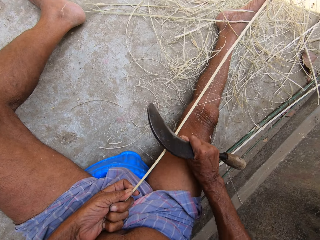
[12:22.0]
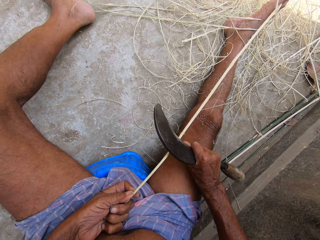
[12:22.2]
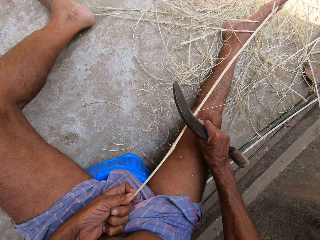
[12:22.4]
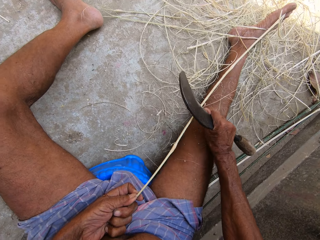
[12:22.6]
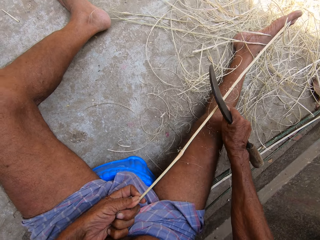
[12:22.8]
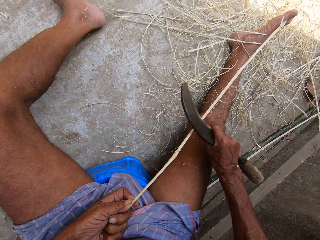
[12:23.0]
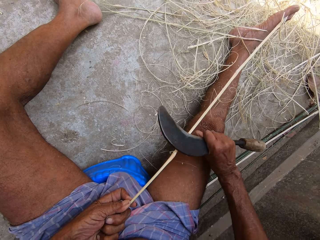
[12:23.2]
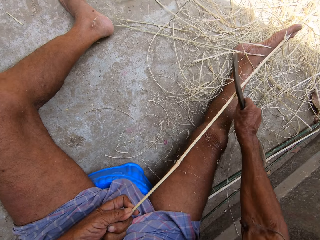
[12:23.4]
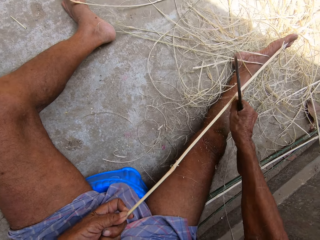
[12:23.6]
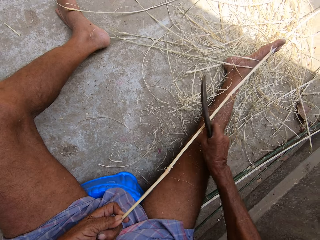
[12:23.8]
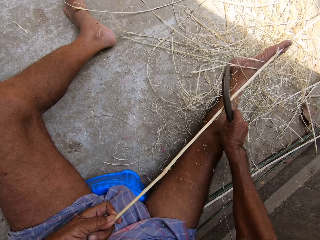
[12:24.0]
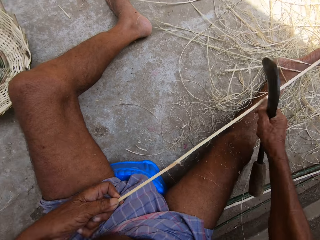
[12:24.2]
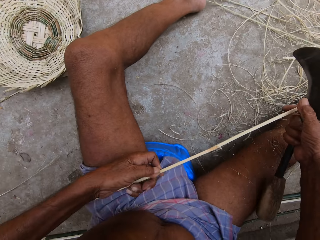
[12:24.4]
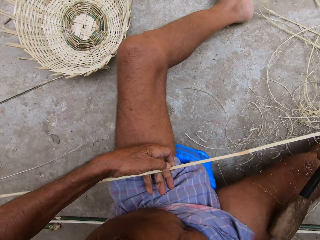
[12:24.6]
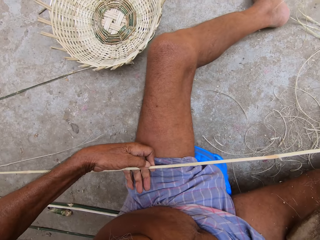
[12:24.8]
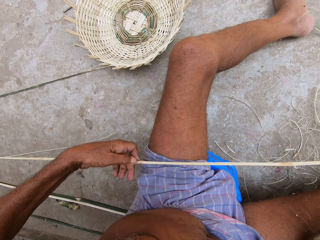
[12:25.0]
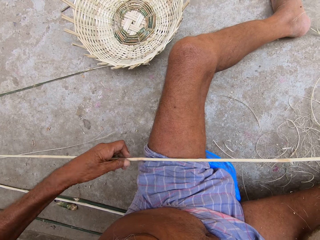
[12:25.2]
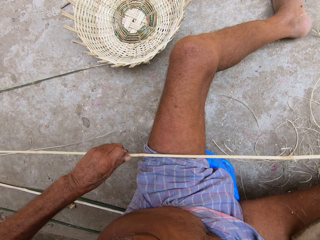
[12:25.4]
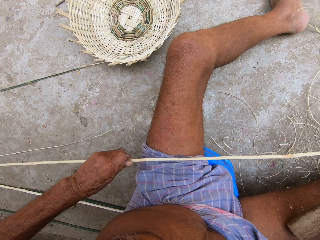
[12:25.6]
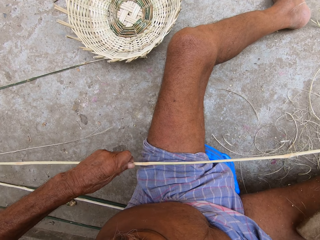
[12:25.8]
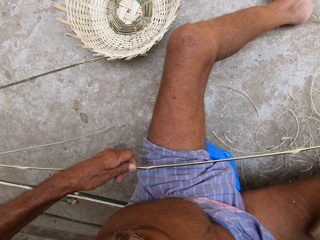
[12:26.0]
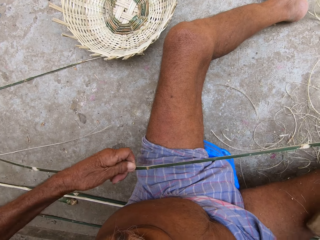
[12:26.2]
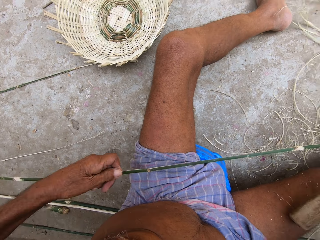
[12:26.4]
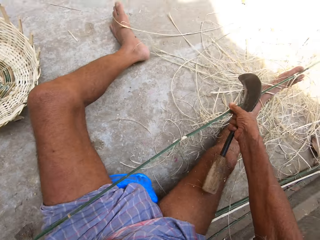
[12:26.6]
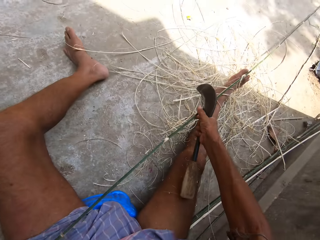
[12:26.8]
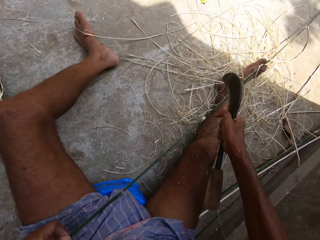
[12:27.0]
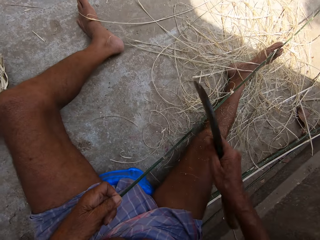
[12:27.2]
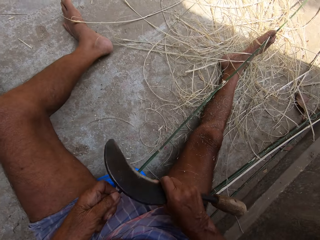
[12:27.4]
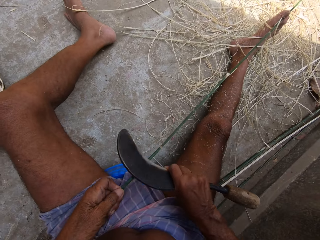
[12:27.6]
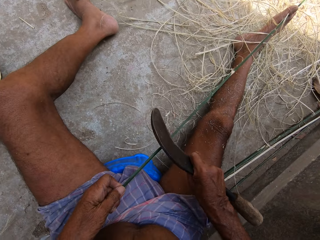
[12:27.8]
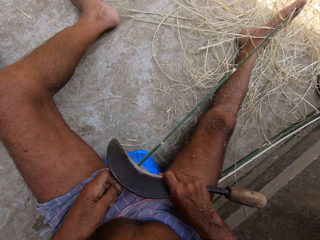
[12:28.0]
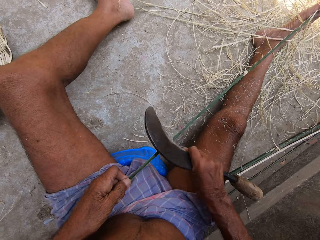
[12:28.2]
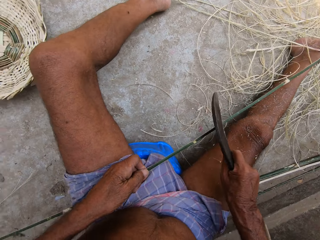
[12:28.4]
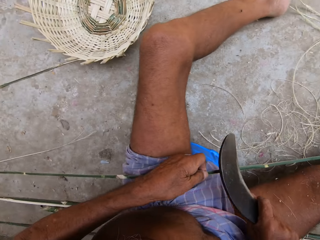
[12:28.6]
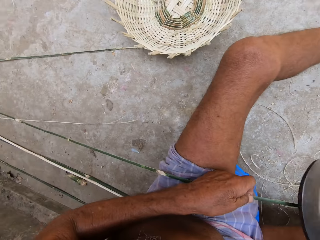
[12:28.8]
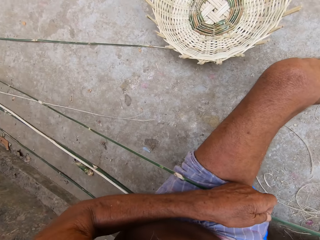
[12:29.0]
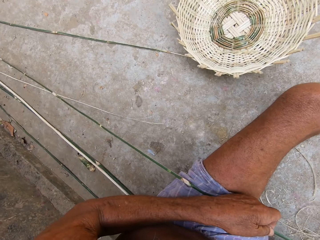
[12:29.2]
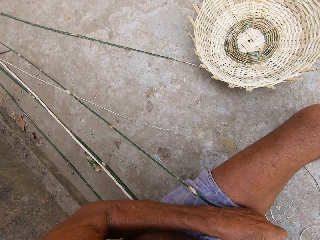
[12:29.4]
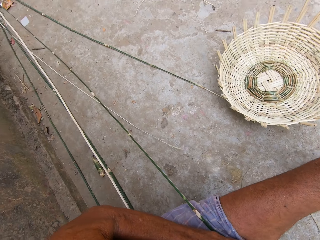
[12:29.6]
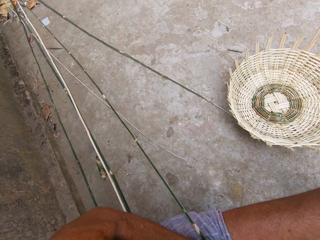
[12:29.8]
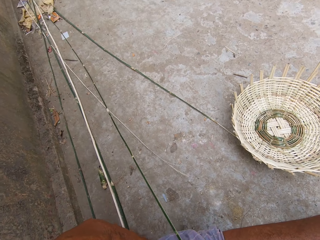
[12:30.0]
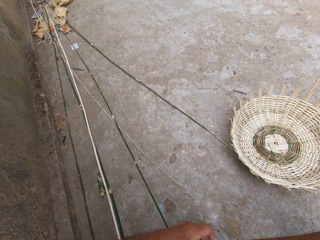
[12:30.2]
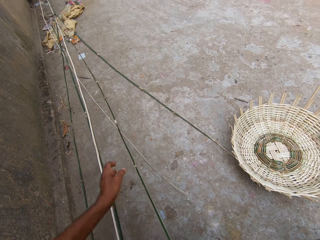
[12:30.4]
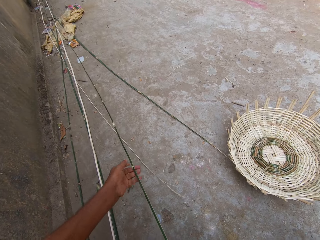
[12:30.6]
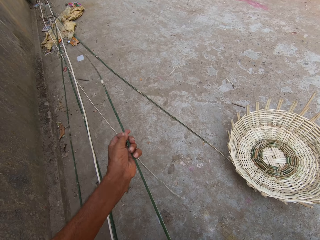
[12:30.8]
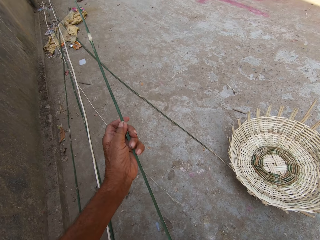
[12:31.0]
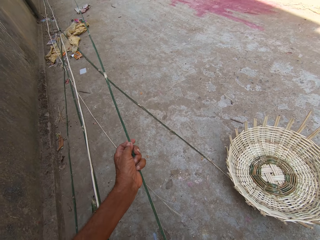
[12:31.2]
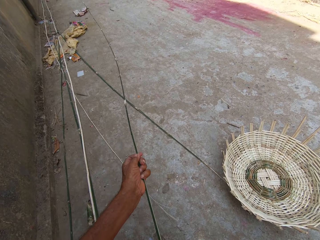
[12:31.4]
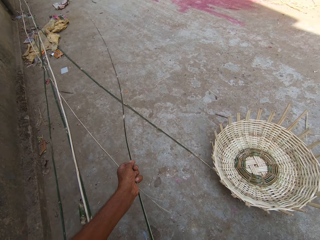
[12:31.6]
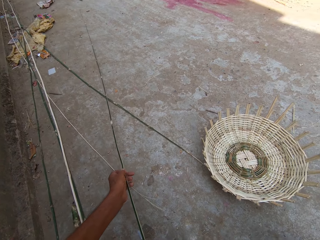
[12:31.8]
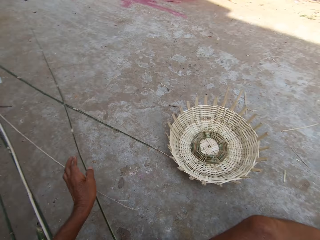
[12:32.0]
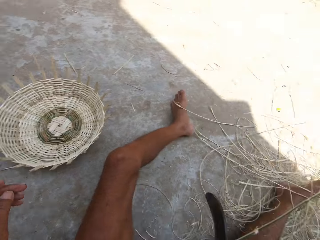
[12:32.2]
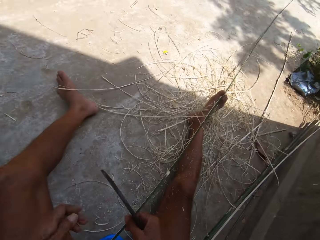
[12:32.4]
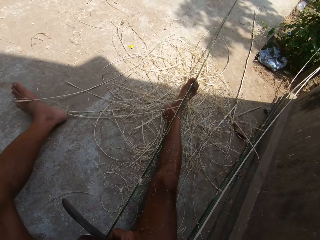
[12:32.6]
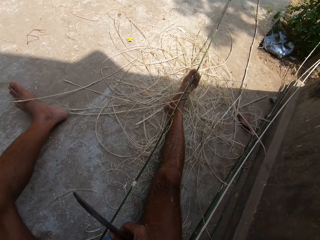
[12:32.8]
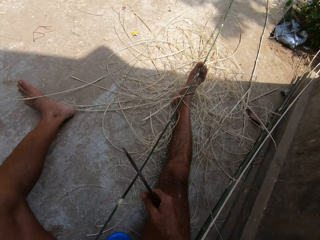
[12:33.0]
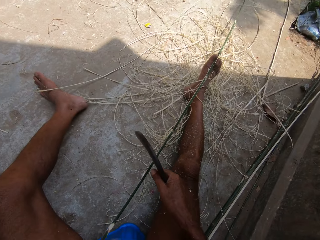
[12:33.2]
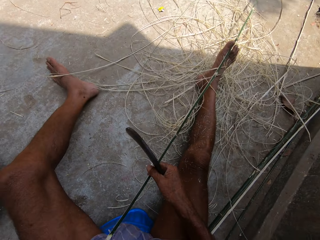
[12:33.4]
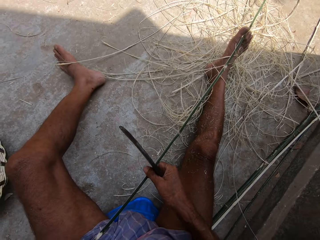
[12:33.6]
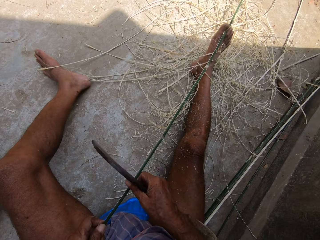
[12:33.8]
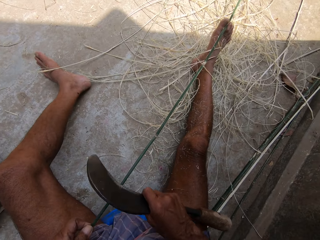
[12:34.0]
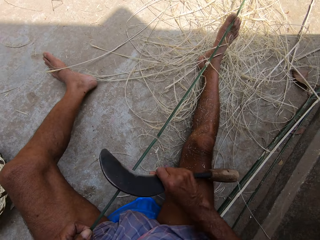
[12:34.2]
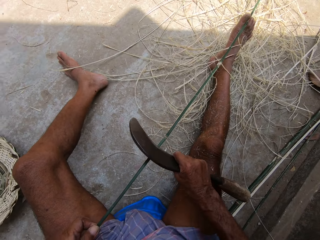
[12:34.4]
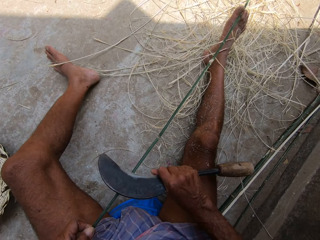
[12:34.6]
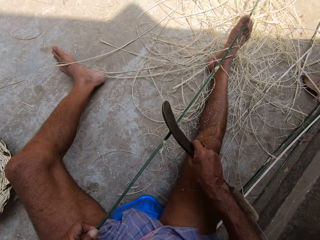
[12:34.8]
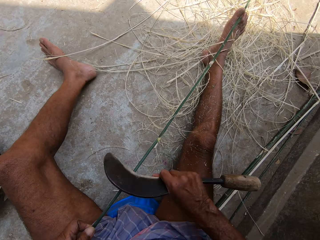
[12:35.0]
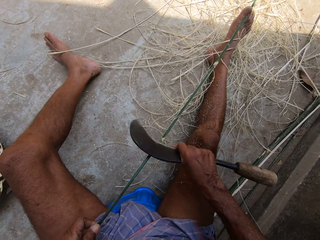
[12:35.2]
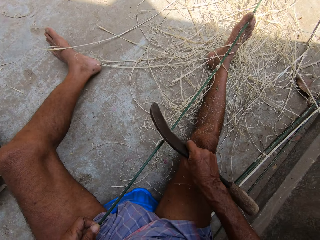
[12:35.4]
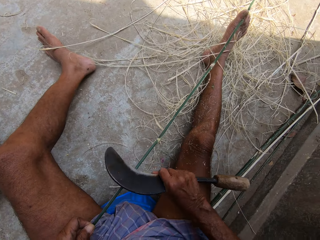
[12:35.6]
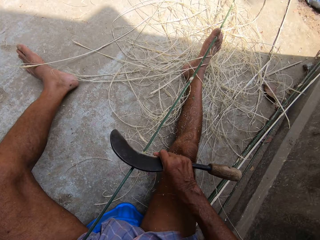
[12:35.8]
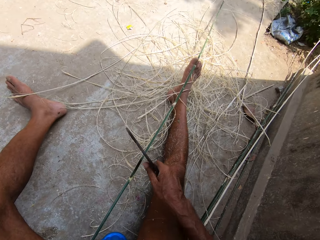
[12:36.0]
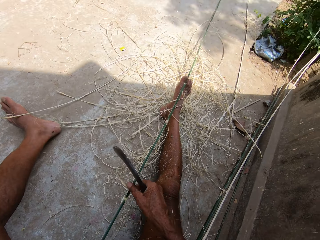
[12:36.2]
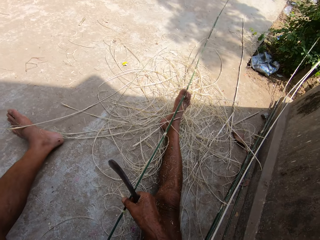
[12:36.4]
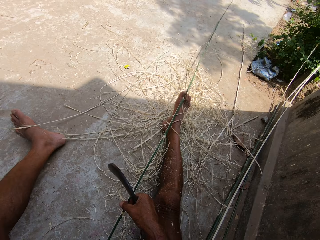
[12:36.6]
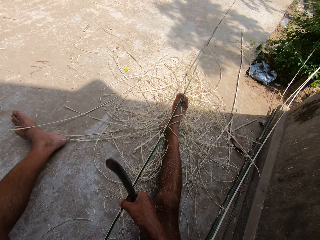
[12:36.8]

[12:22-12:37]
The camera wearer pulls the stick with his left hand. He peels the stick with a blade. He peels the stick with the blade again. He looks around. He adjusts the bamboo stick with his left hand. He holds the stick with his left hand. He pulls the bamboo stick with his left hand. He peels the bamboo stick with the sickle blade in his right hand. He holds the stick with his left hand.

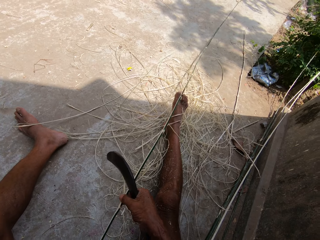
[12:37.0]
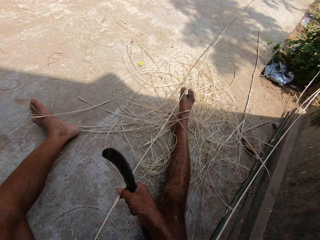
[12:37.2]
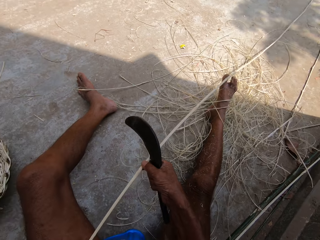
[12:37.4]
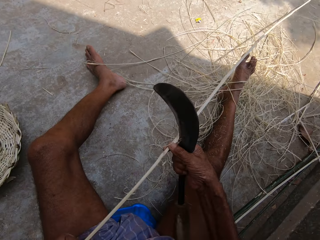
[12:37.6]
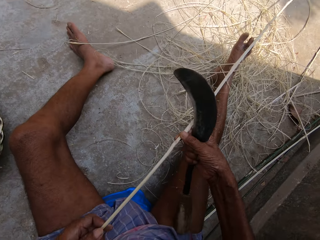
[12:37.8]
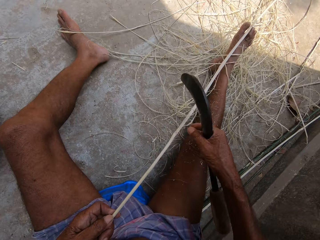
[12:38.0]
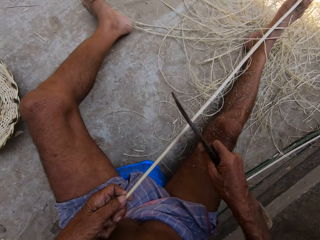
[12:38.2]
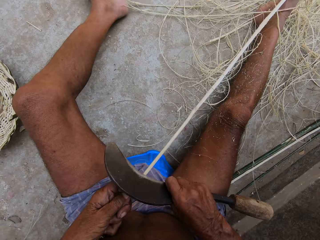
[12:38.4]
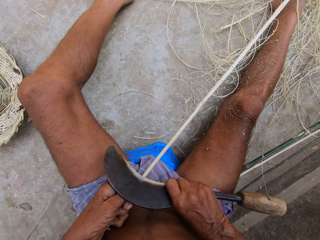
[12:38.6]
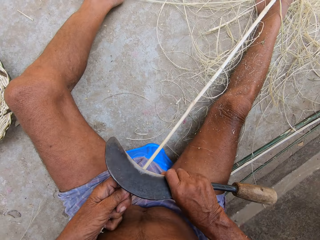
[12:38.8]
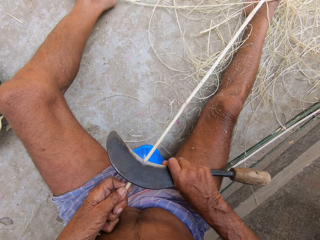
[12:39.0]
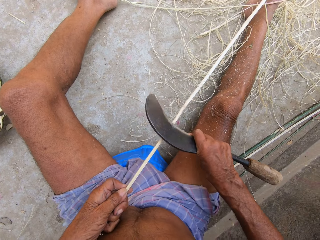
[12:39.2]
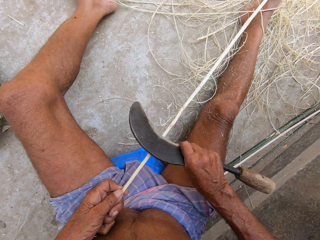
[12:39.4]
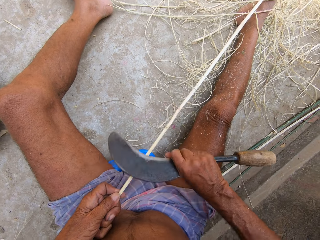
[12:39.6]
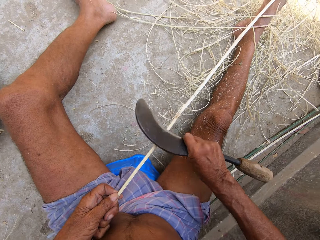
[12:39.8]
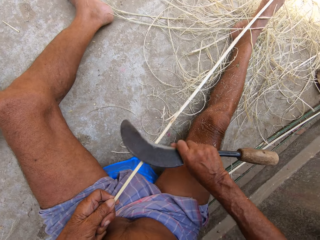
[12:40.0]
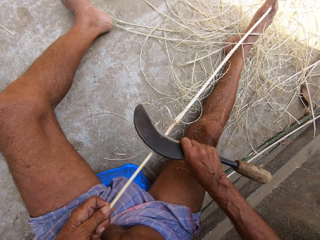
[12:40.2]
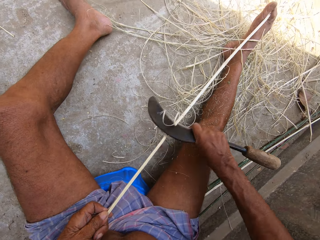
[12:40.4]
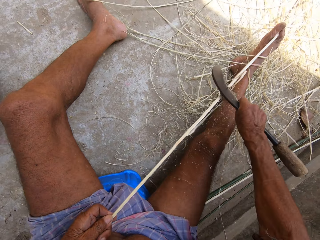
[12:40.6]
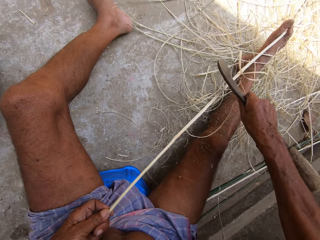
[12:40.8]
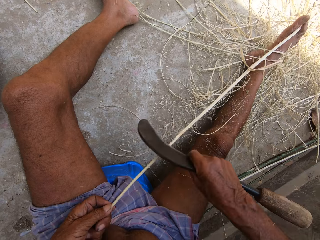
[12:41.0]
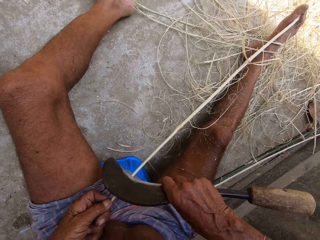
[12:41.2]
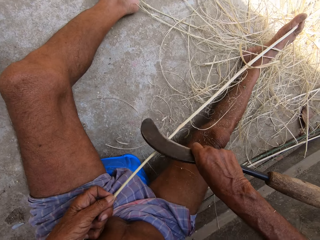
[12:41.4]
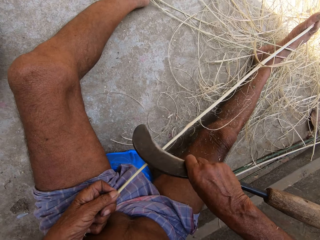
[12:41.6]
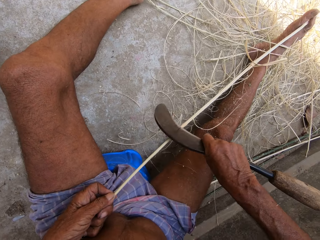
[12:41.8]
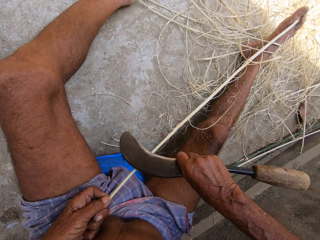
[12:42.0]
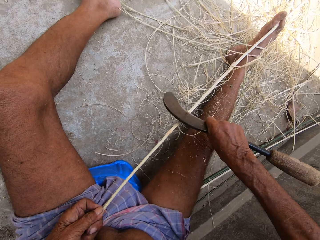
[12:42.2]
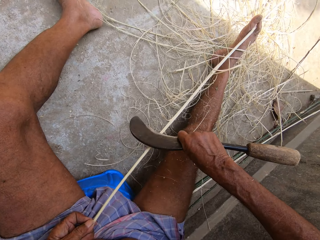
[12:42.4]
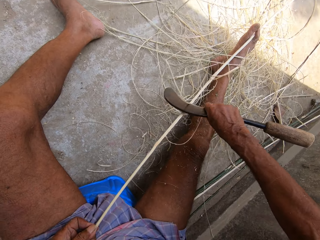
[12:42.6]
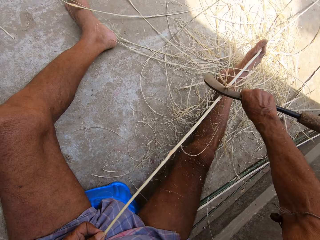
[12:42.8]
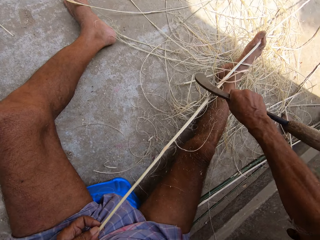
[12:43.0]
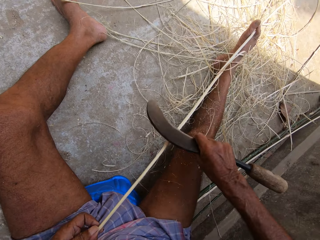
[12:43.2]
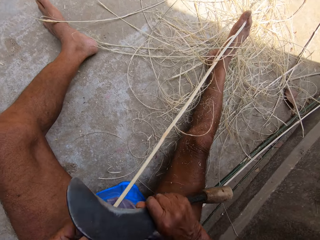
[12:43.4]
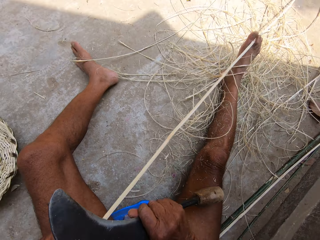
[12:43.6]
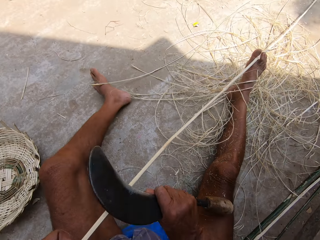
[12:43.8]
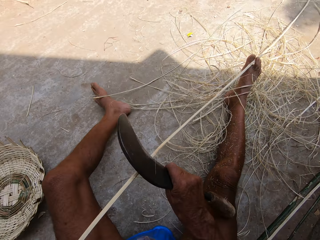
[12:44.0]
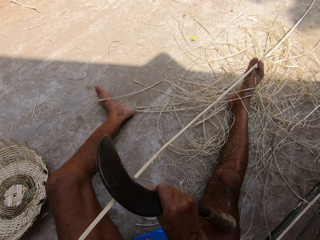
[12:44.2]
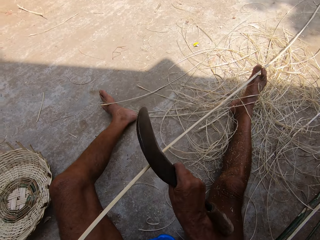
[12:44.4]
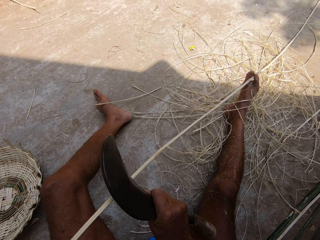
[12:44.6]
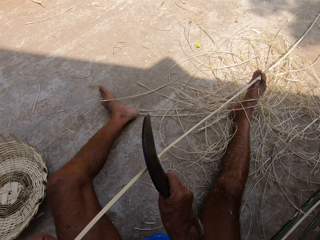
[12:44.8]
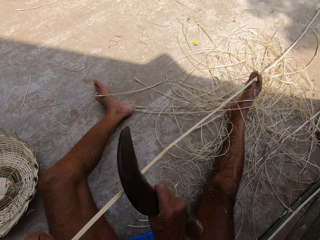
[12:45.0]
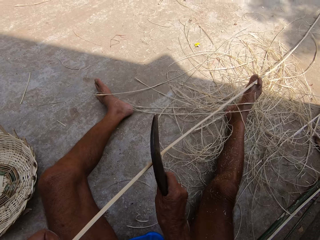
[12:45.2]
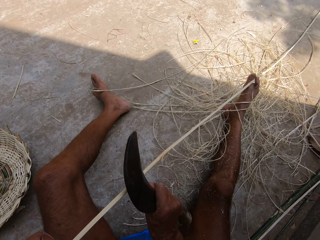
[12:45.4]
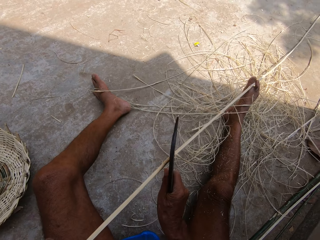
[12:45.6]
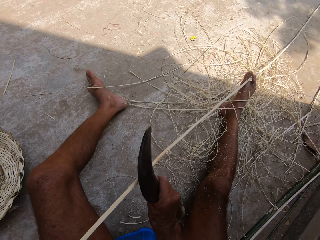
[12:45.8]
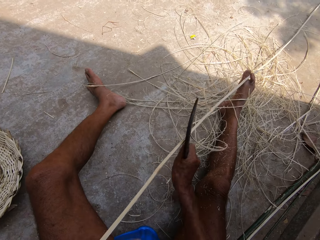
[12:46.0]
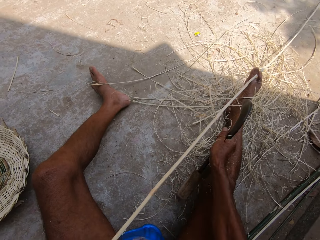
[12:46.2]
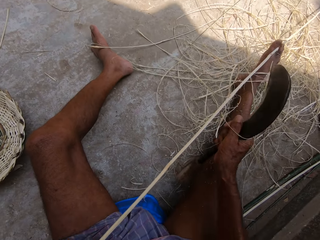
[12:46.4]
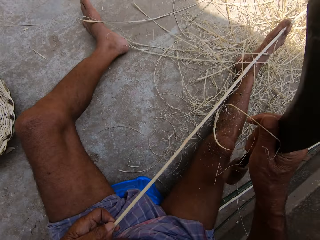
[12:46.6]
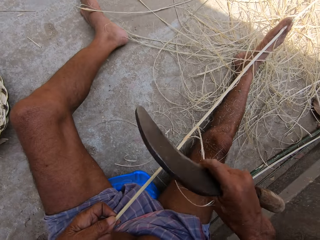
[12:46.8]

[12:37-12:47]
The camera wearer turns the bamboo stick over with his right hand. He peels the bamboo stick with the sickle blade in his right hand. He peels the stick with the blade repeatedly.
